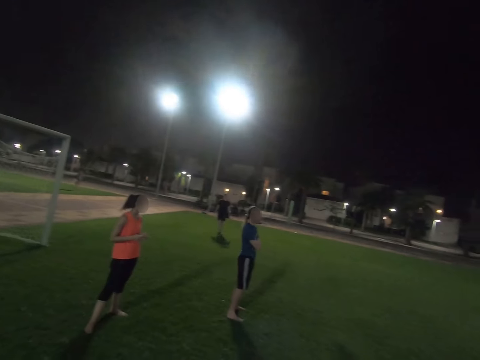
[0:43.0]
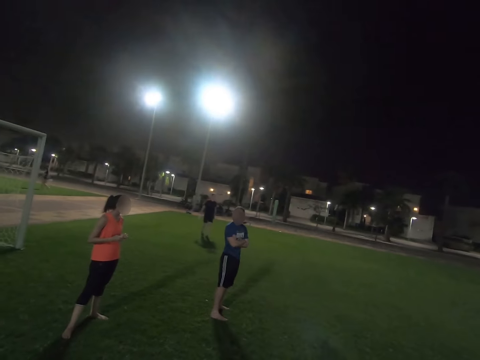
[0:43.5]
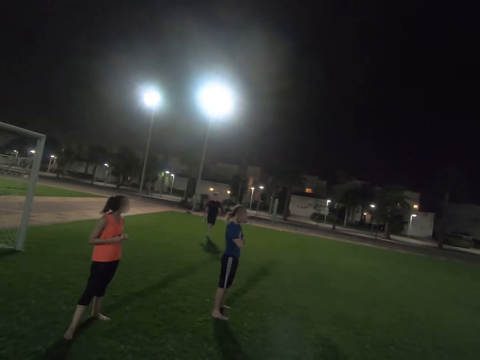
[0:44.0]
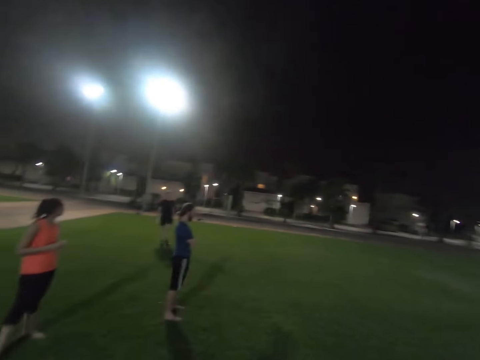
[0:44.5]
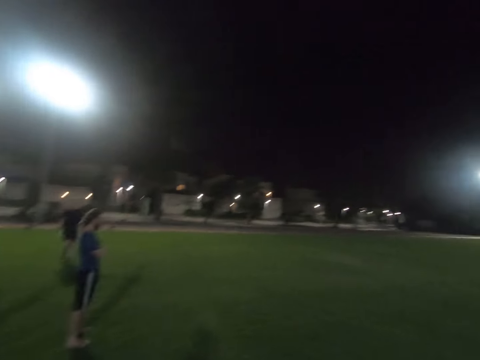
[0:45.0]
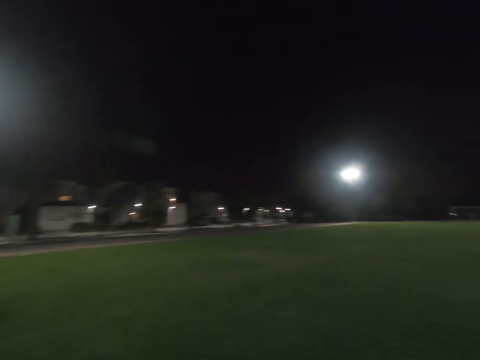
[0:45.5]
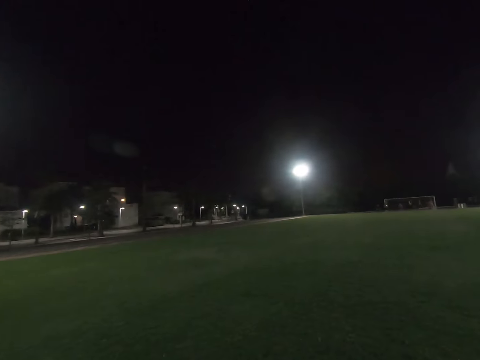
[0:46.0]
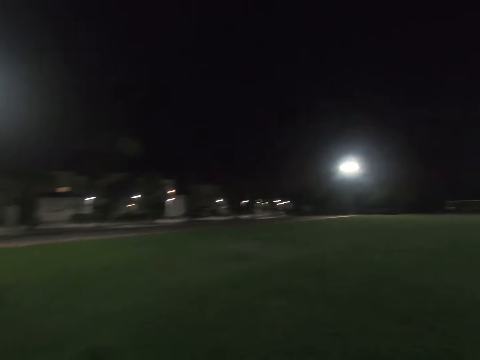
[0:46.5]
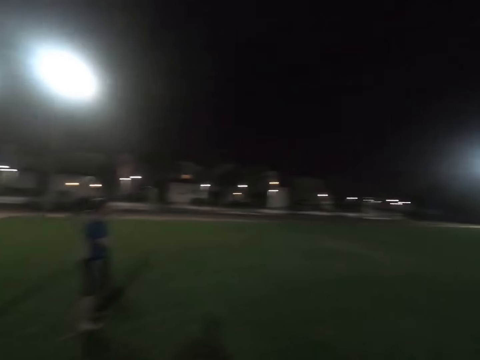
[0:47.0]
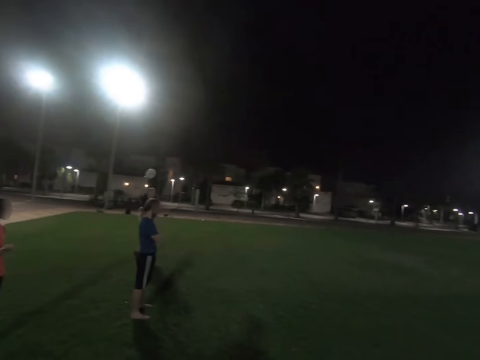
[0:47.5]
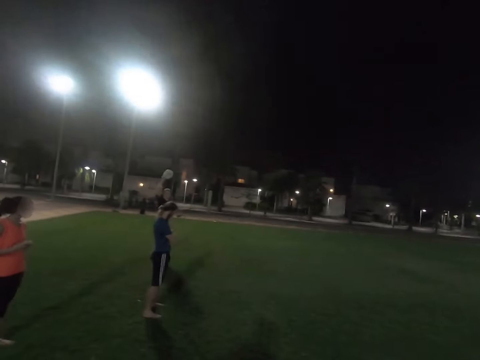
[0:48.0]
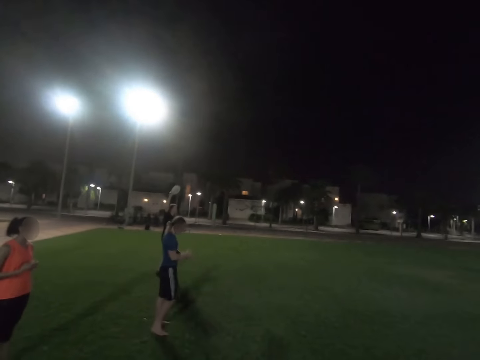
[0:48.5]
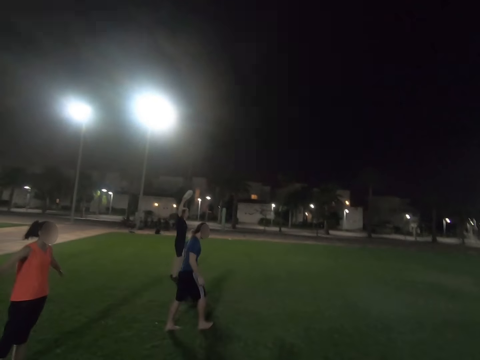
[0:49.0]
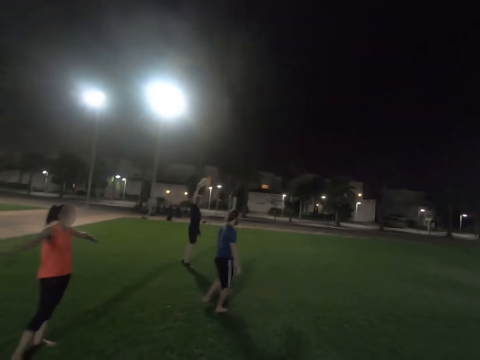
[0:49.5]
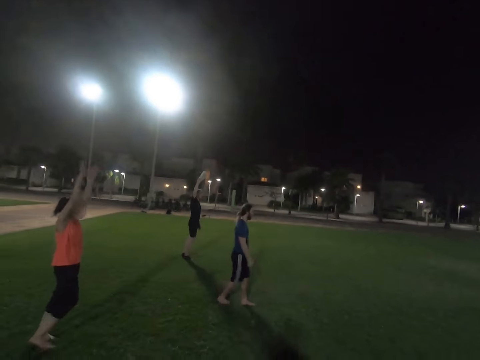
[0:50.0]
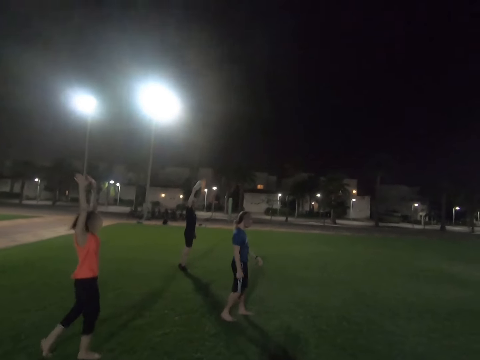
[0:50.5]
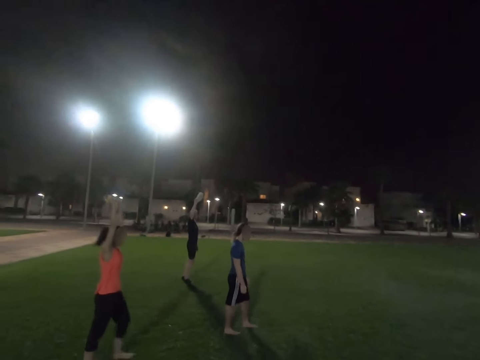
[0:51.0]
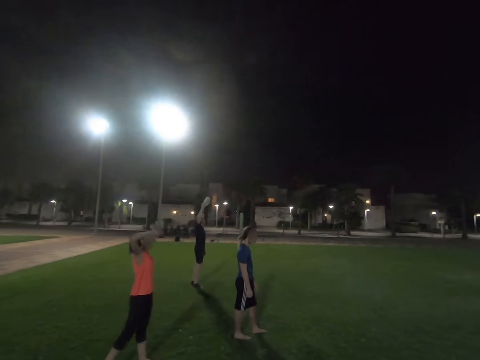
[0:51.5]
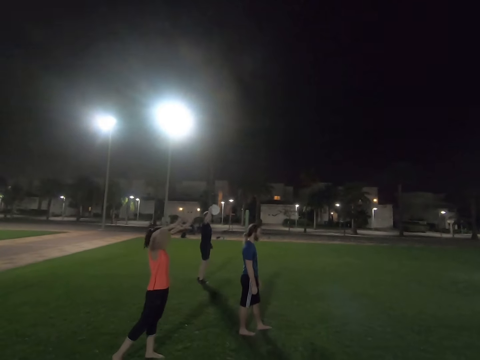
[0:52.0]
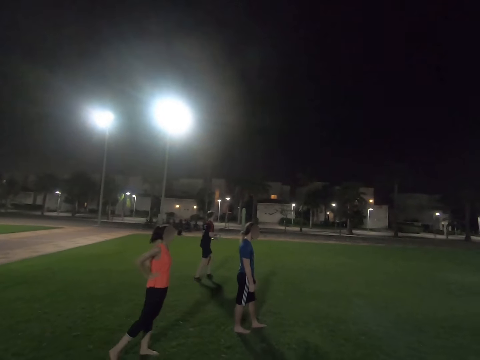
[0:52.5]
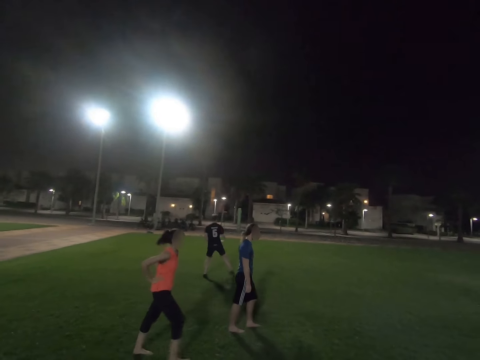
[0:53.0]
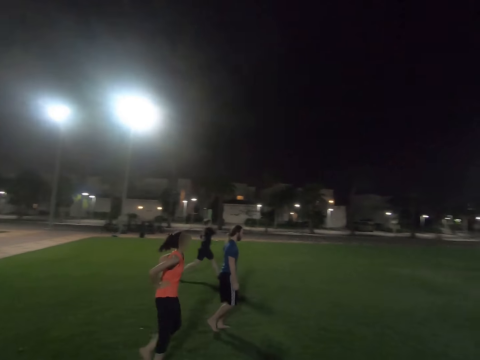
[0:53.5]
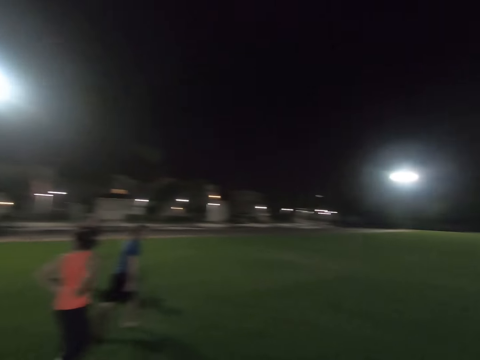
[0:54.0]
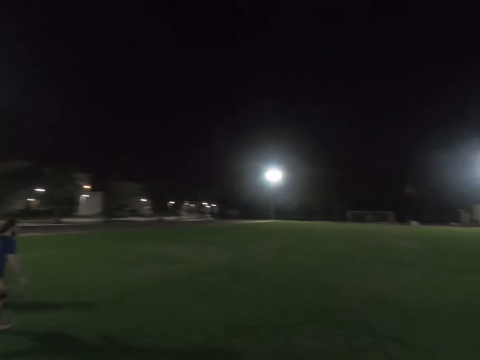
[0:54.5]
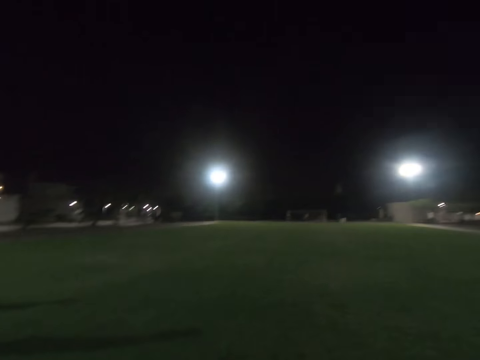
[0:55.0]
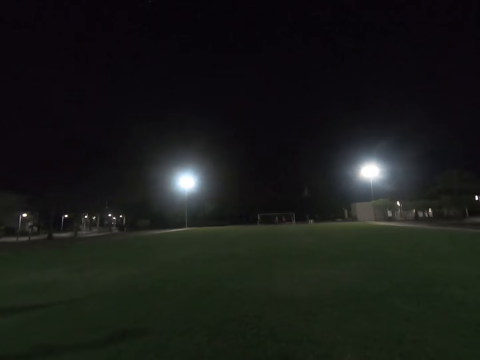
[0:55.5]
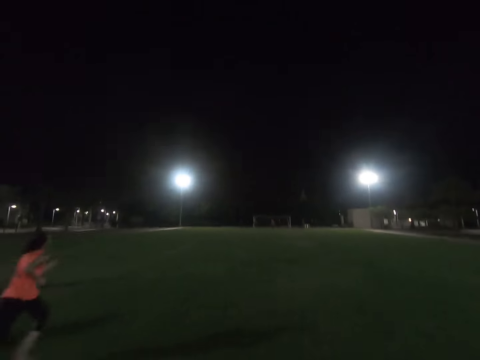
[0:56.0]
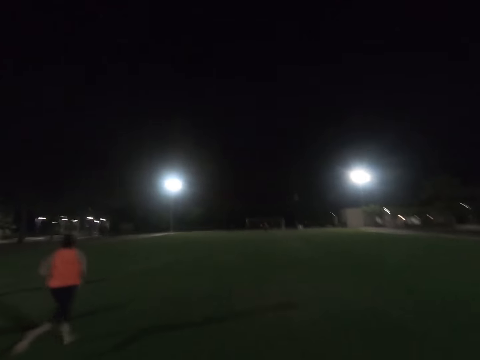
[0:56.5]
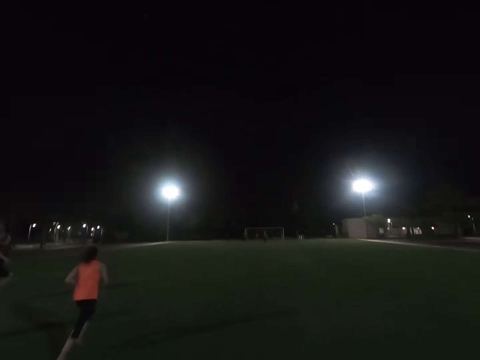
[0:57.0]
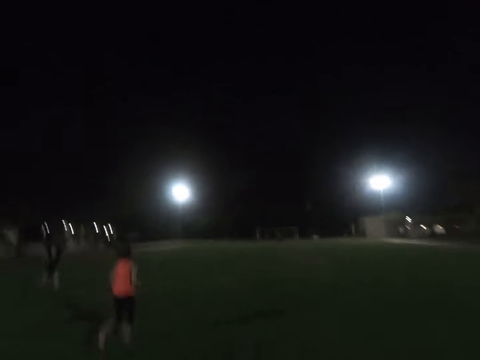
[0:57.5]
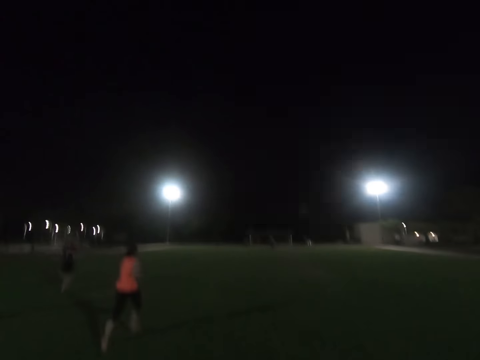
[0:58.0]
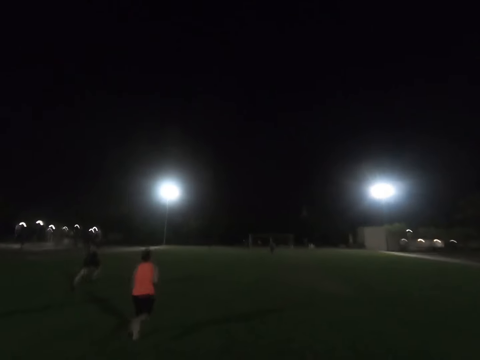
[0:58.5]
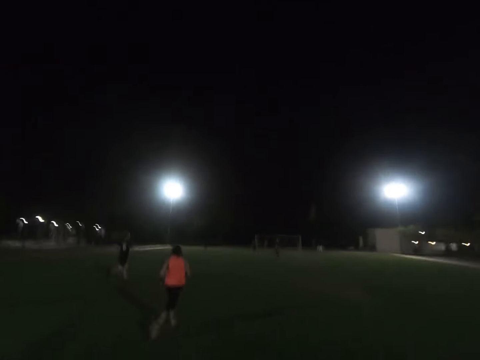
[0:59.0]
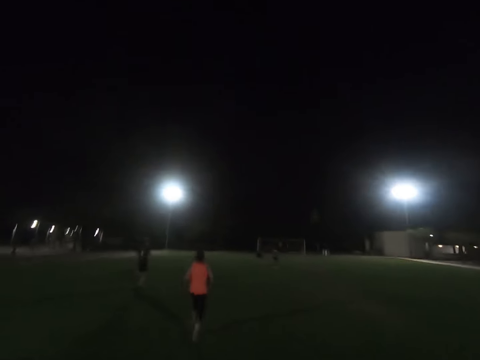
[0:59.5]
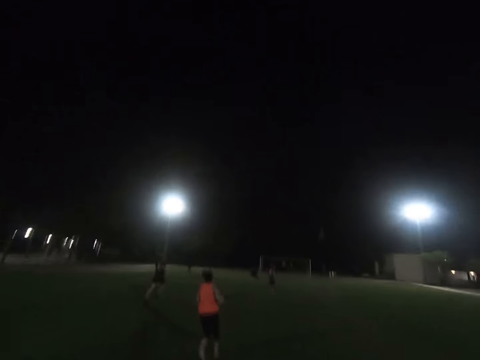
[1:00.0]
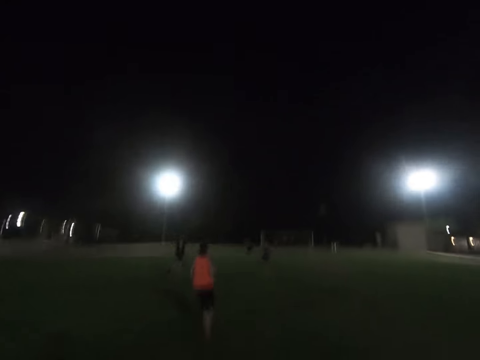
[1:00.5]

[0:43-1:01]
A man looks at a woman. Another man walks to the first man in the field. The camera wearer looks around the field. The other man lifts a hand. The first man walks. The woman lifts her hands. The woman walks ahead in the field. The other man throws a flying disc. The woman runs in the field. The first man runs in the field.

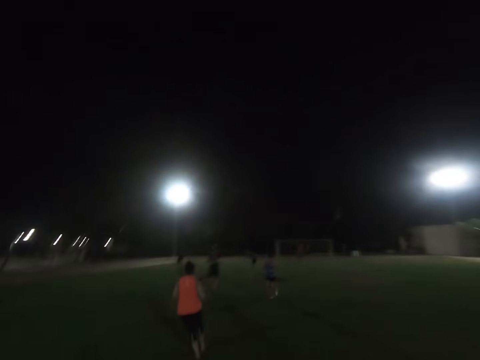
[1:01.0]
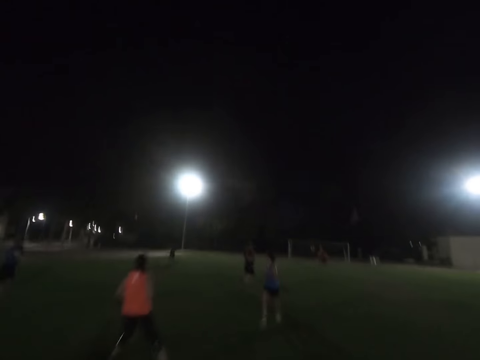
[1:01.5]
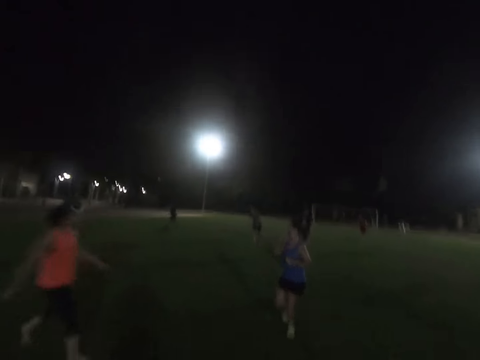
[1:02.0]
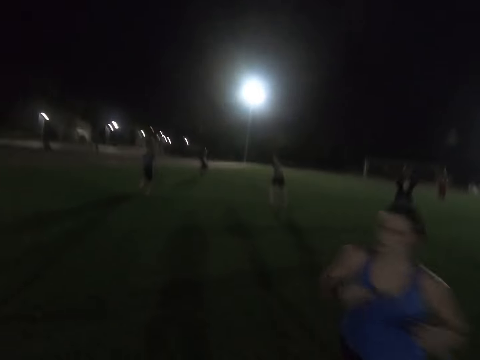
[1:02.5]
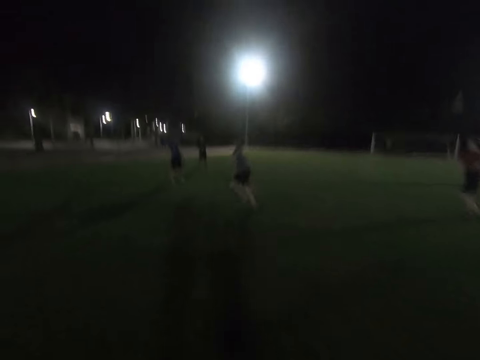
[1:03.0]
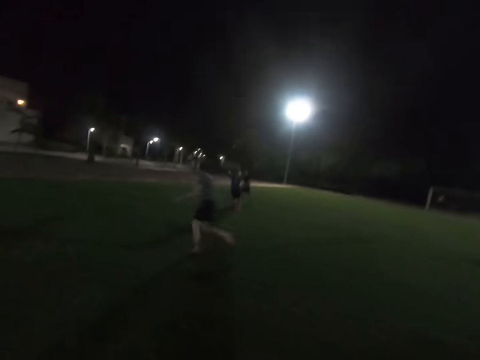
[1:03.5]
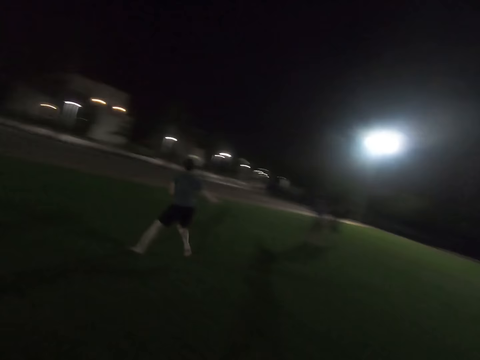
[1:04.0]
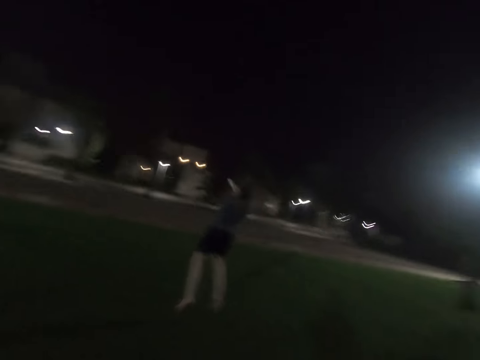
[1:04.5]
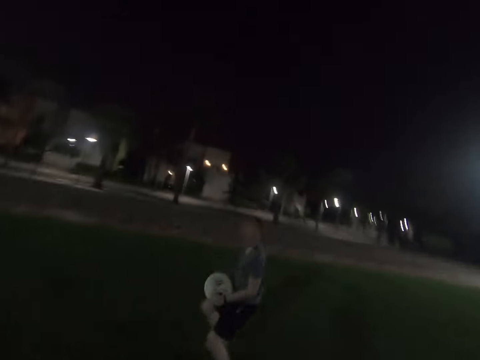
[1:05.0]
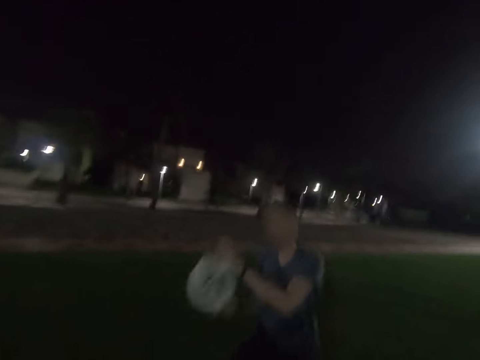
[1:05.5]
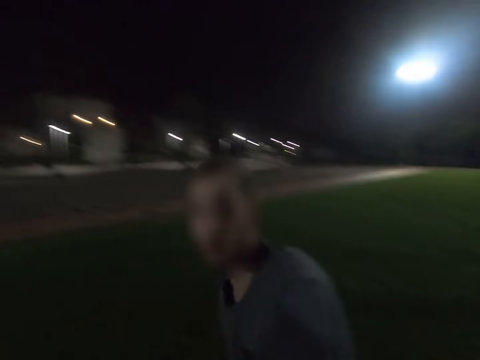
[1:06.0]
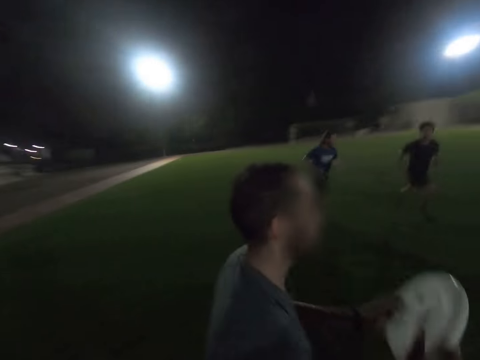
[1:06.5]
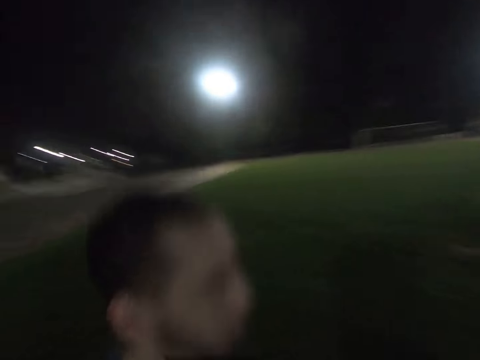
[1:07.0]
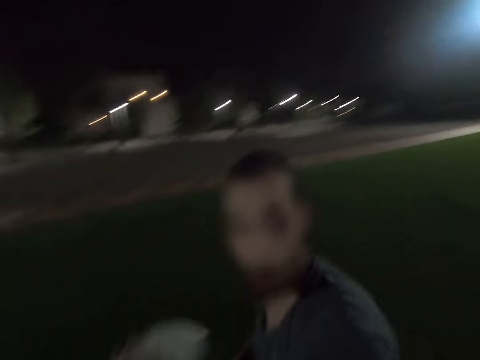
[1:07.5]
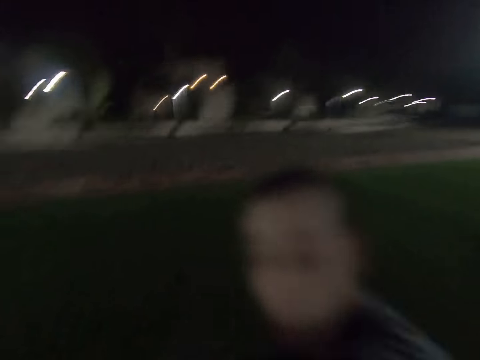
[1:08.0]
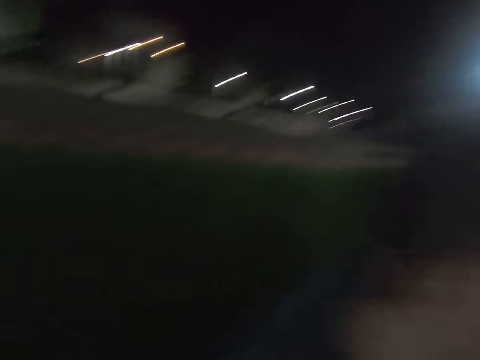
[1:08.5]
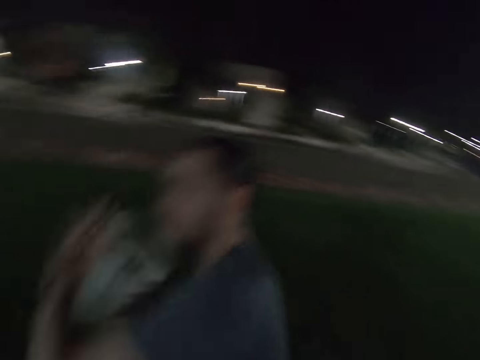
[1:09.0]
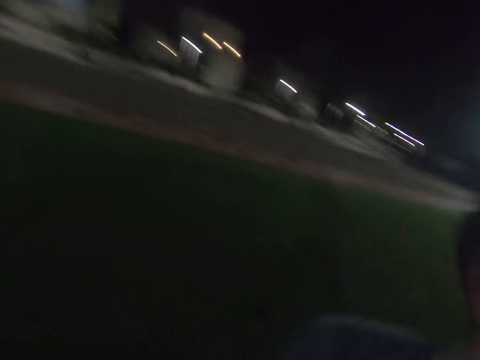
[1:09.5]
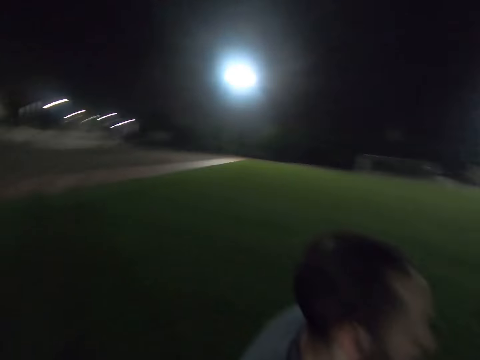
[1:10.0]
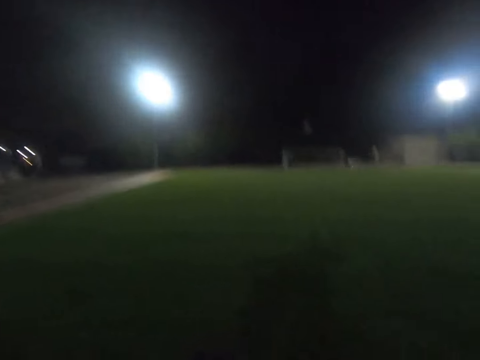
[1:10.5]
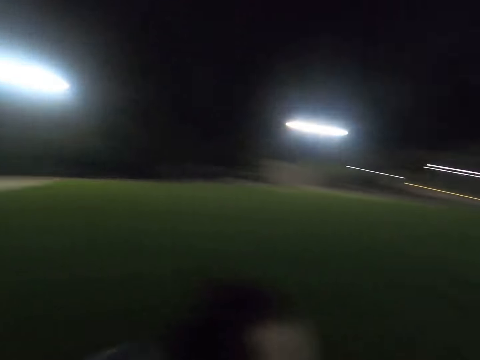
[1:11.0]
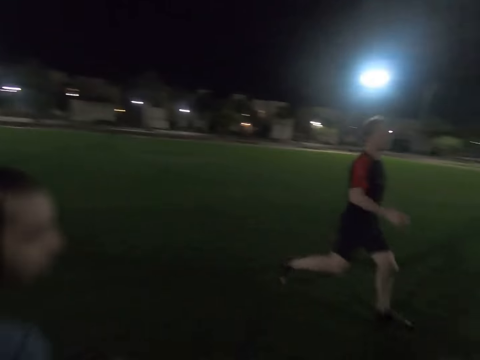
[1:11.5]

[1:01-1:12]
A man runs in the field. Another man runs in the field. The second man holds a flying disc. Another man runs. The second man throws the flying disc.
